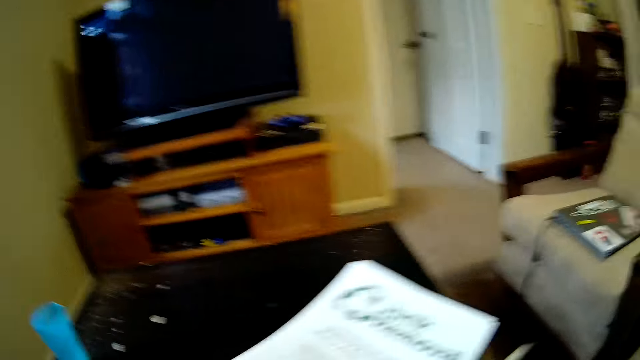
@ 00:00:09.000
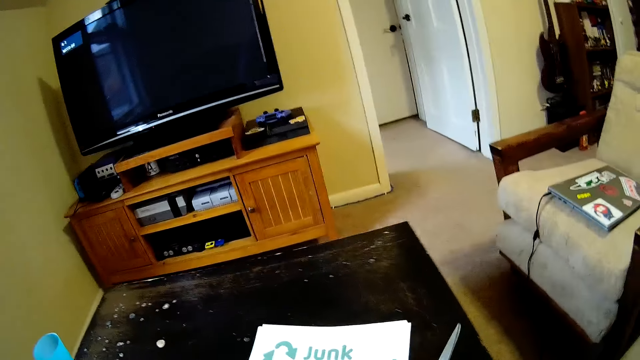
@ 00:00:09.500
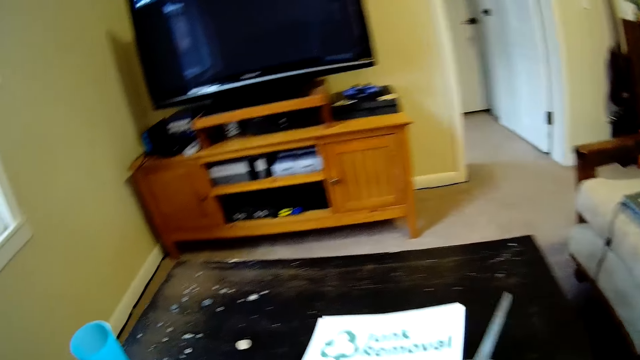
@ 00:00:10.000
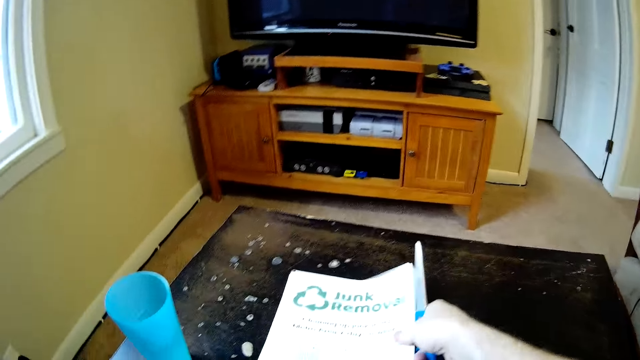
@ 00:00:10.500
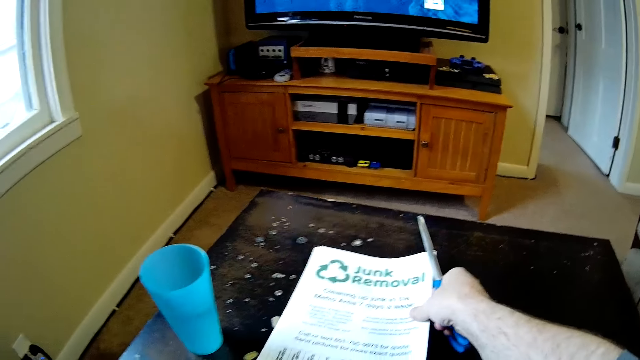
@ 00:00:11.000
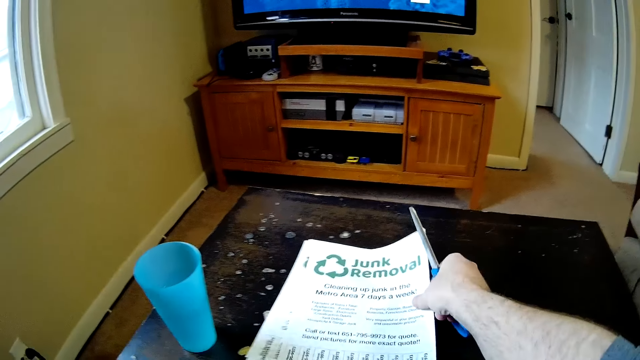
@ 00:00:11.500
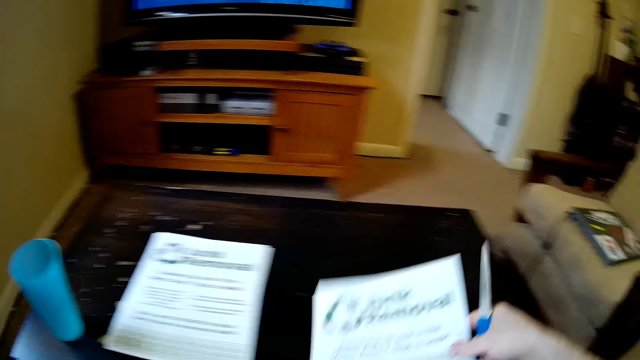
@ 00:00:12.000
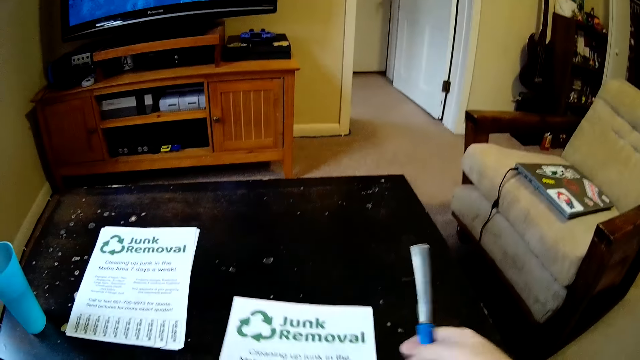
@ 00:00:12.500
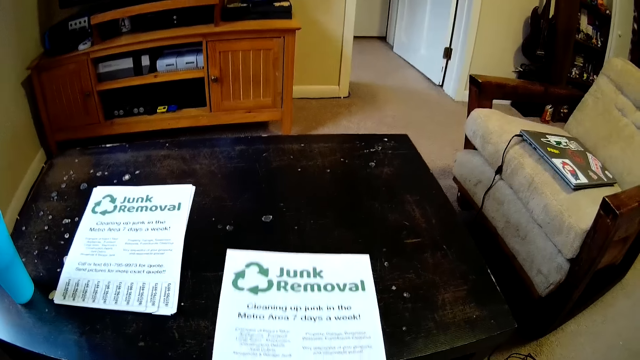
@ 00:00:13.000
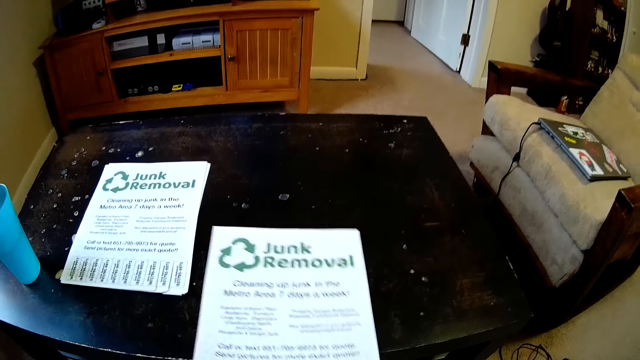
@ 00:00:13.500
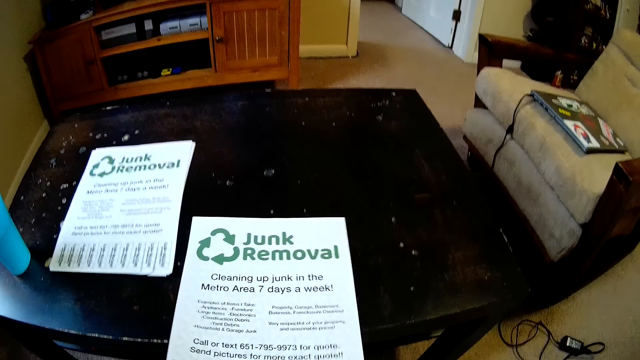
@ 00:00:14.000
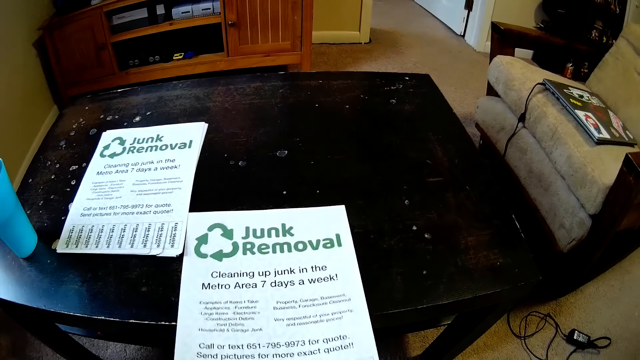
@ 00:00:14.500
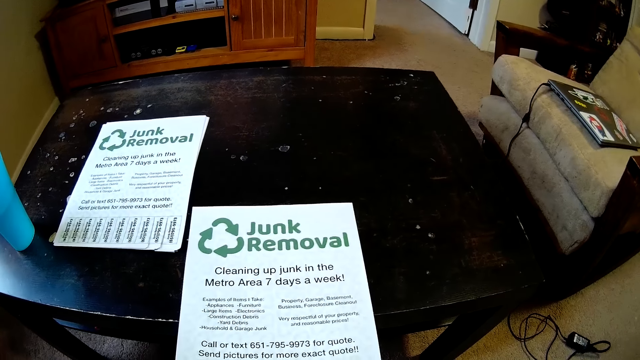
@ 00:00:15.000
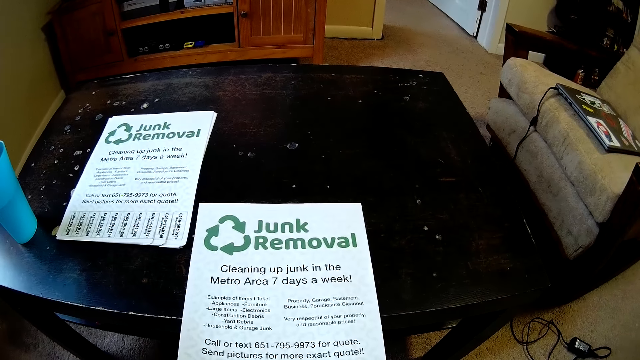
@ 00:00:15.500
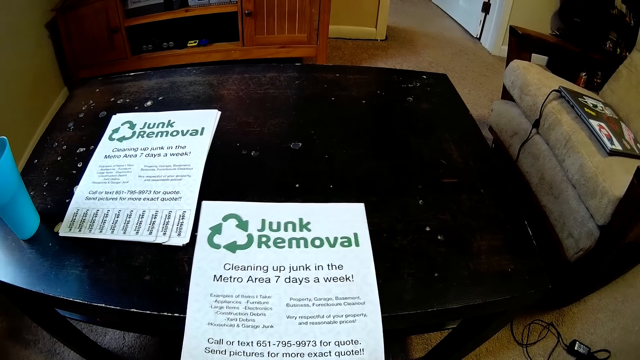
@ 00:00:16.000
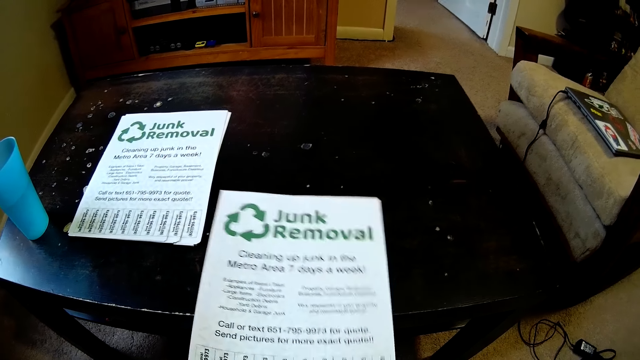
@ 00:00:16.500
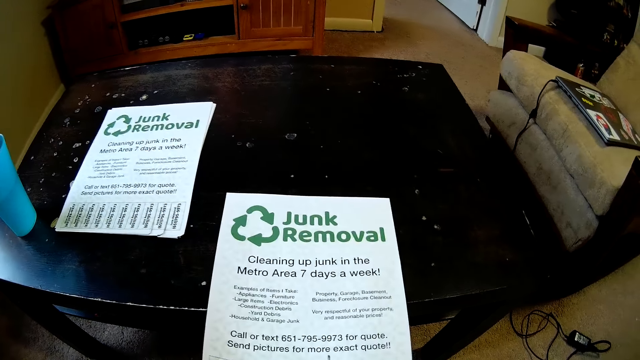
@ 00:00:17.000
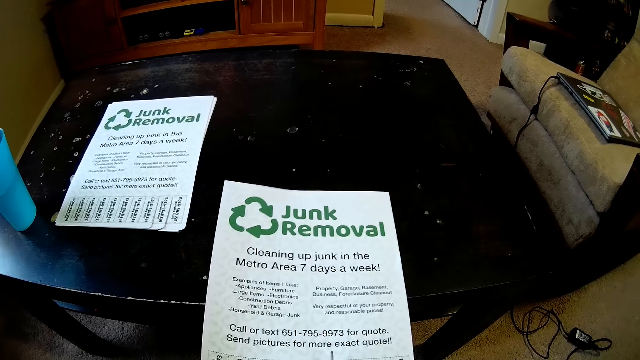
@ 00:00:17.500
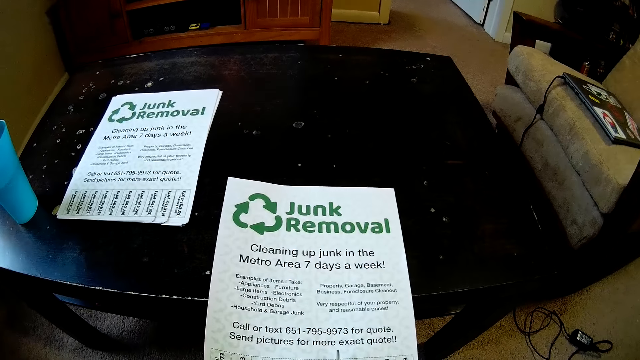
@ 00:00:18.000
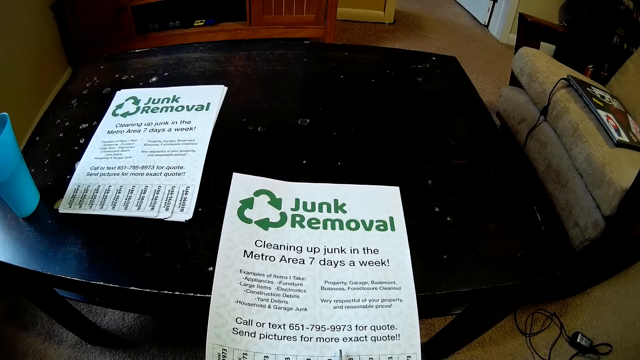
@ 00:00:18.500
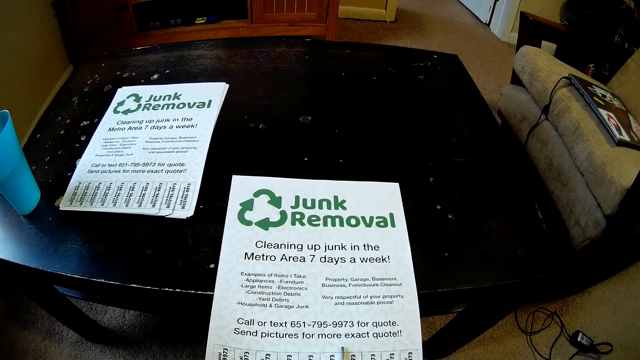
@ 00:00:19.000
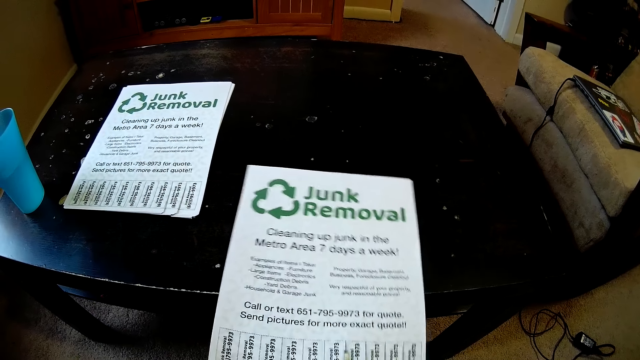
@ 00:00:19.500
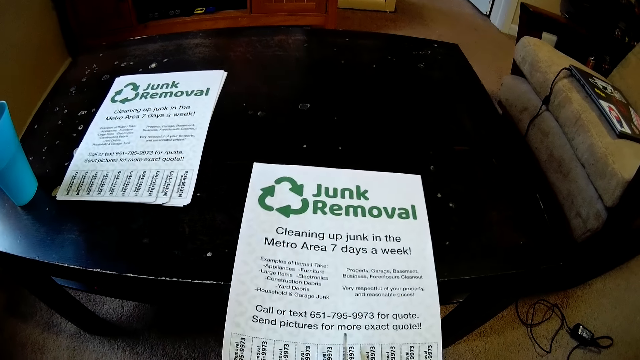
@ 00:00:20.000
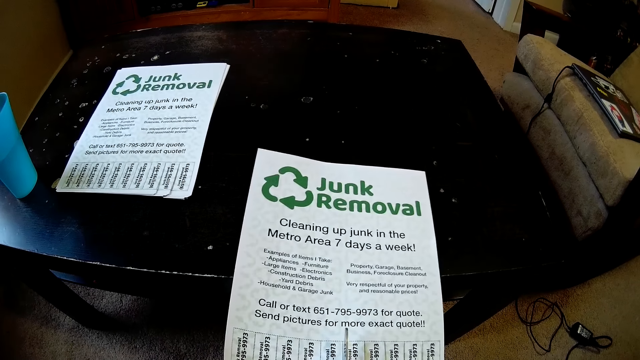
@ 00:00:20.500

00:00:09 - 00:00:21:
The camera wearer places the papers on the table. They pick up a paper from the others. They place the paper on the table. They cut the paper with a pair of scissors.

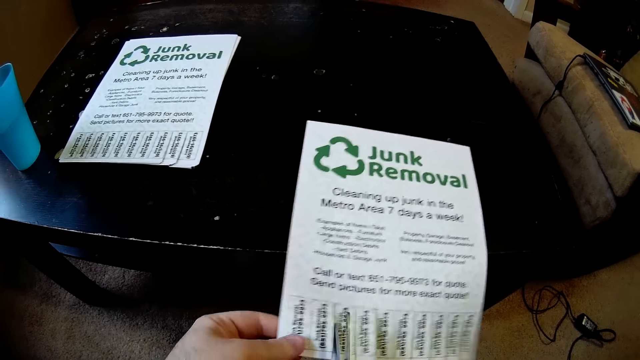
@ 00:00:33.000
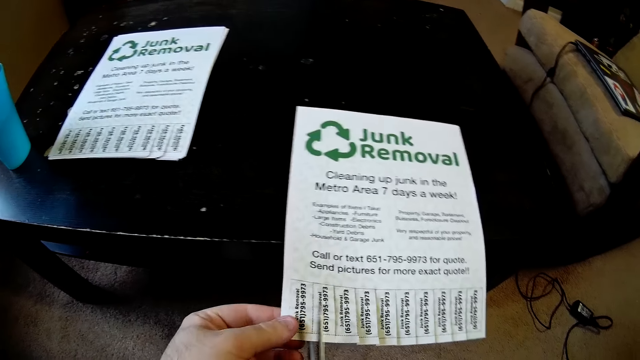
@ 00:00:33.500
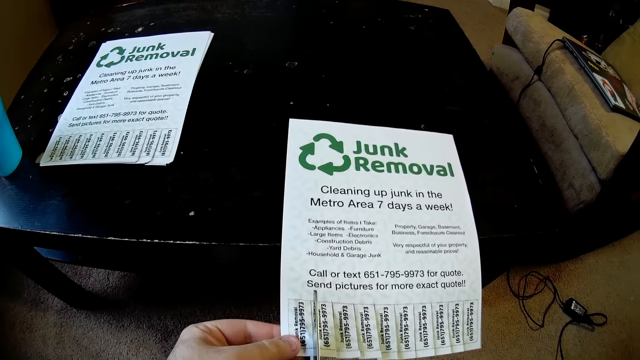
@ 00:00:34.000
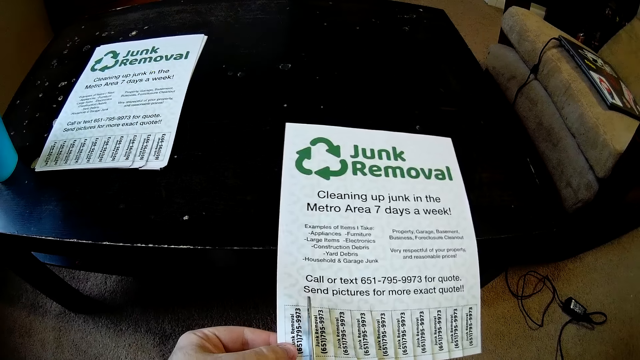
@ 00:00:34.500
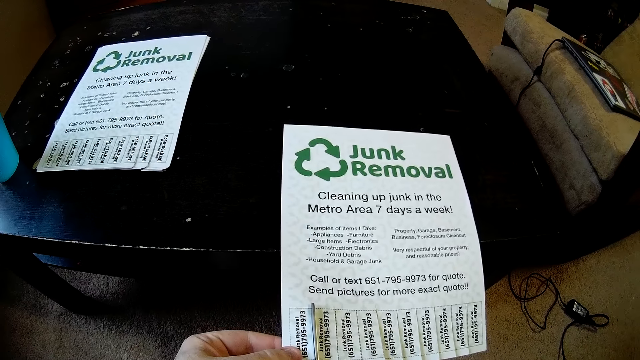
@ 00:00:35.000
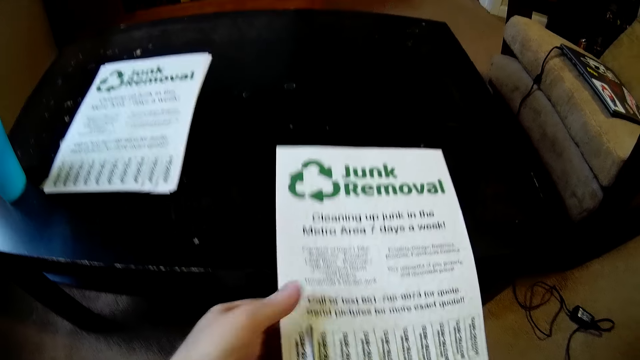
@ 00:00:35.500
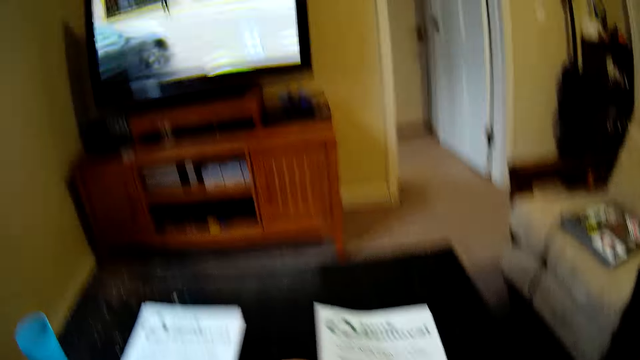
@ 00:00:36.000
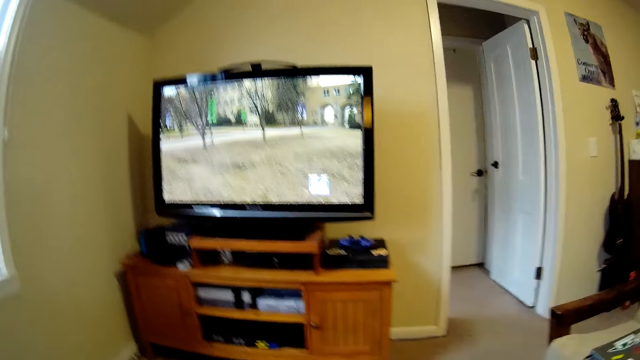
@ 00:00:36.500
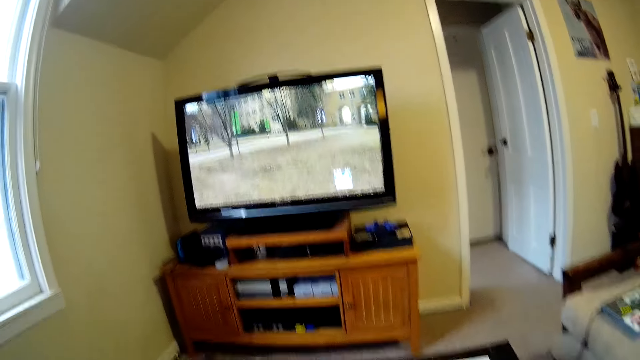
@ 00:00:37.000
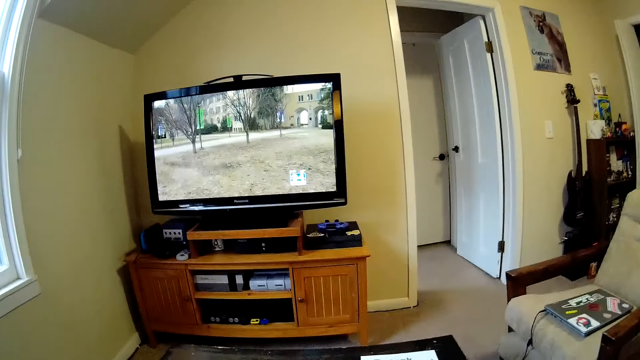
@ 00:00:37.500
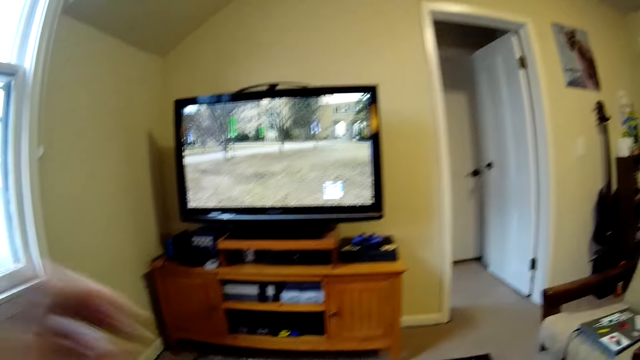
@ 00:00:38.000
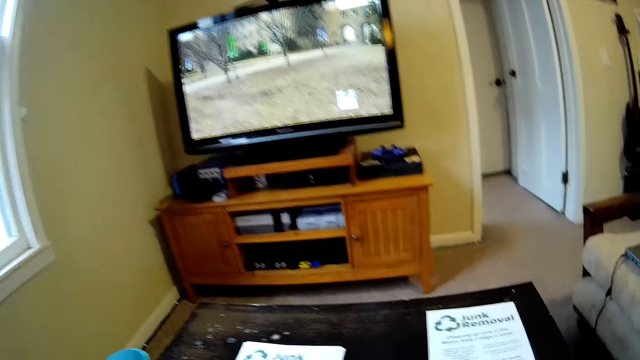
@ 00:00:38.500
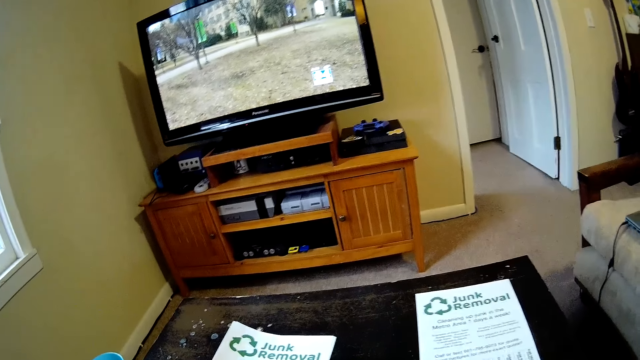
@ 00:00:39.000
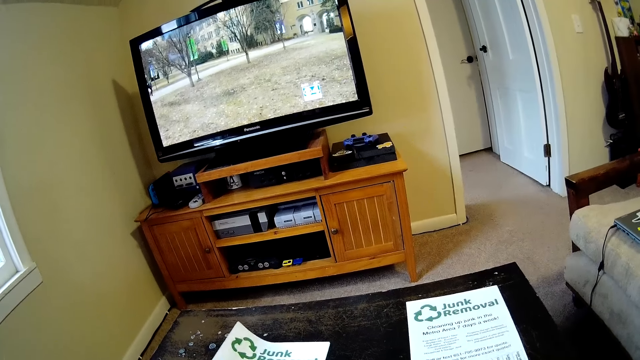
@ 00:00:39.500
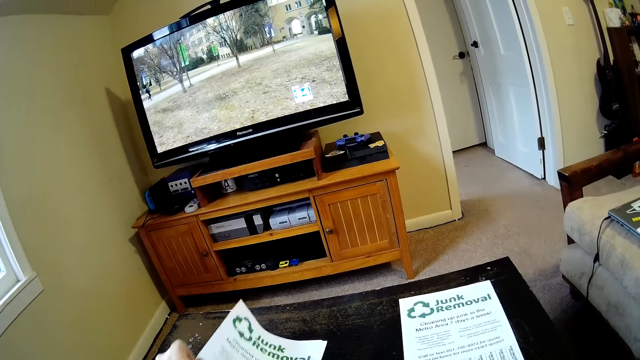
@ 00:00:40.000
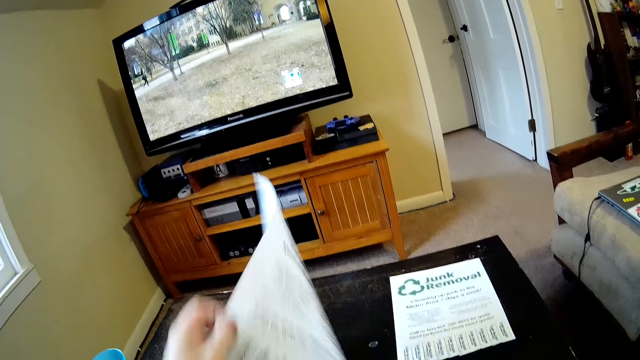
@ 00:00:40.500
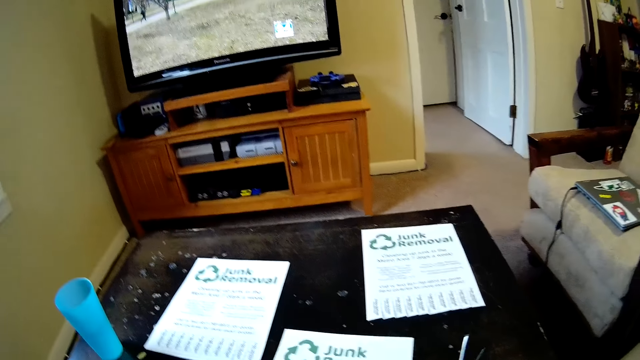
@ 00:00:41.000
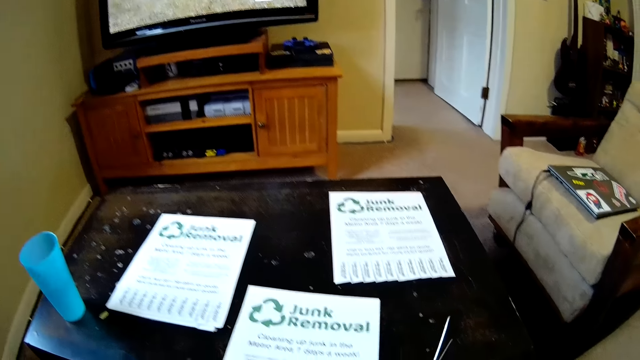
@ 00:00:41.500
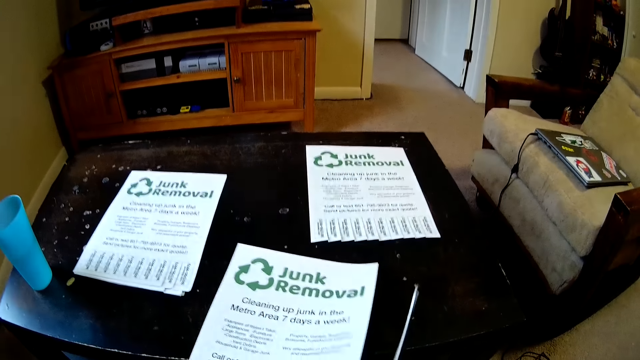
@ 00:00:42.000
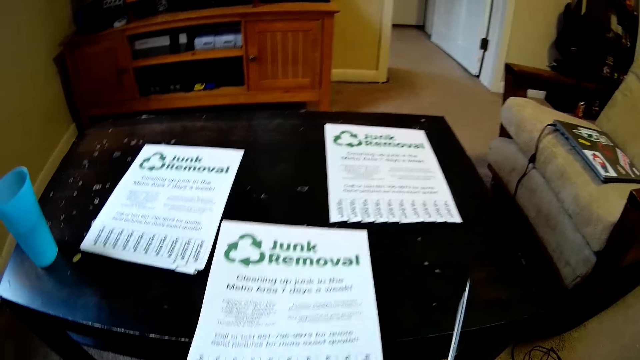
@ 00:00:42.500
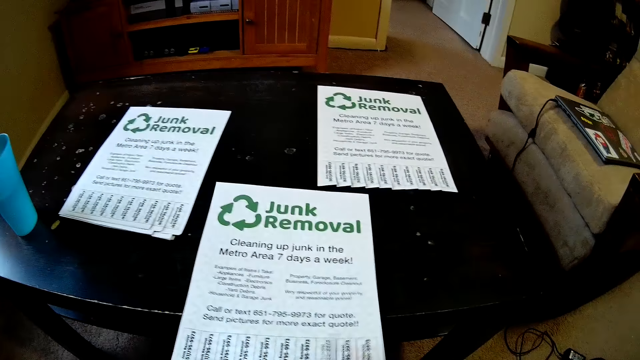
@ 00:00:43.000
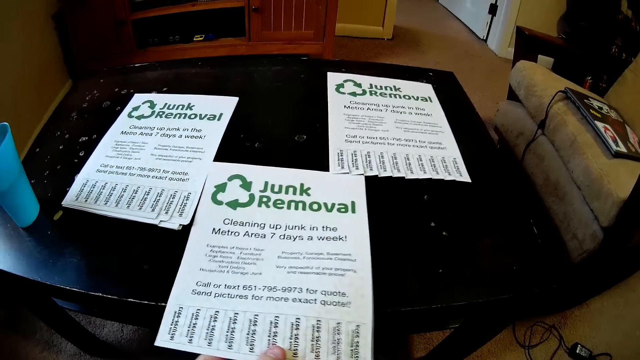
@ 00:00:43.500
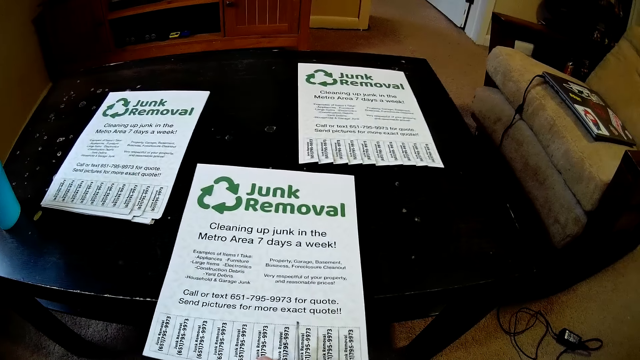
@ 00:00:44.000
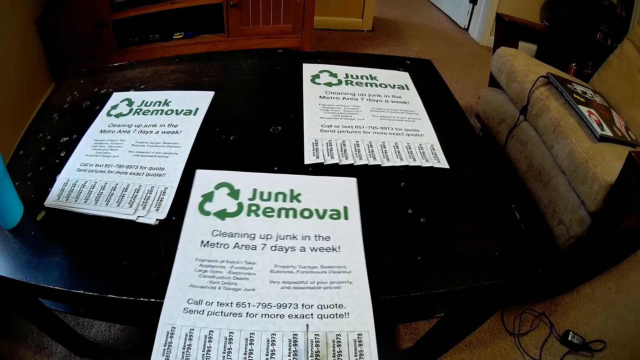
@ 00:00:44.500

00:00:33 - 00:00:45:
The camera wearer moves the paper on the table. They watch the television. They touch something. They pick up a paper from the others. They place the paper on the table. They cut the paper with a pair of scissors.
